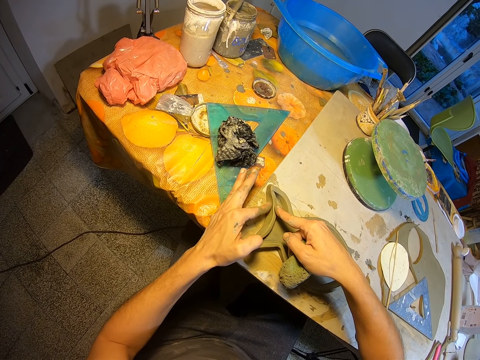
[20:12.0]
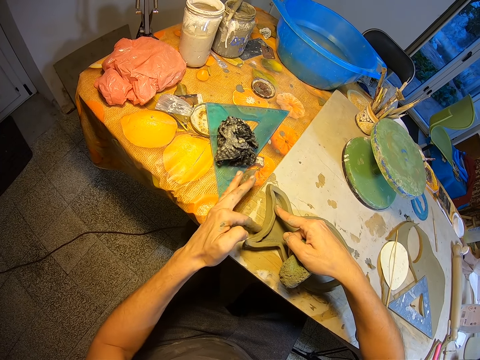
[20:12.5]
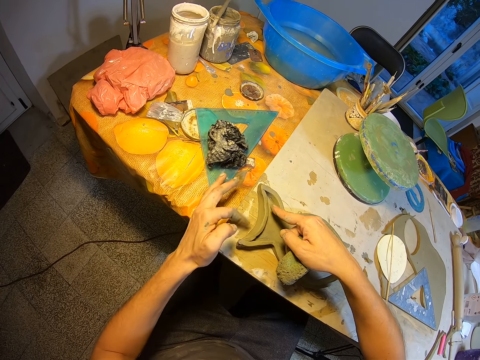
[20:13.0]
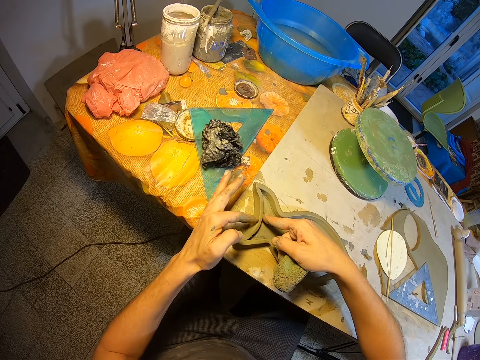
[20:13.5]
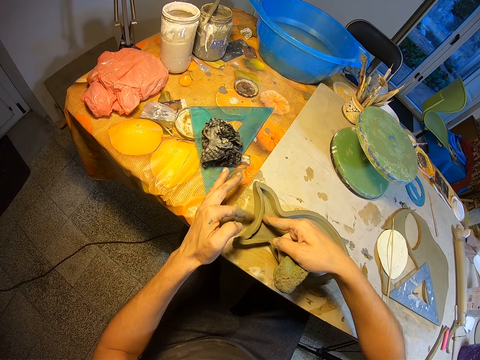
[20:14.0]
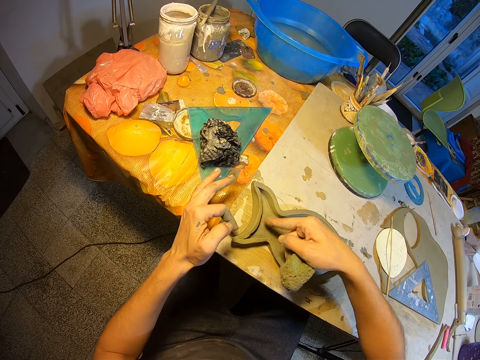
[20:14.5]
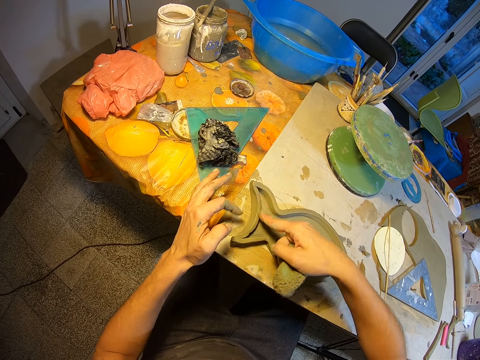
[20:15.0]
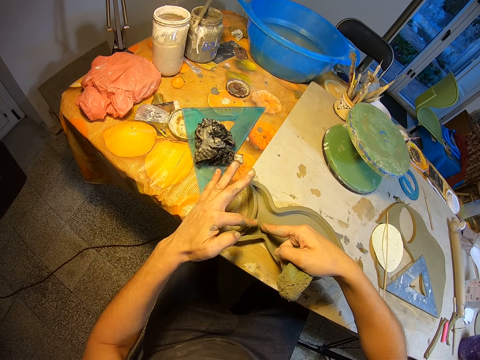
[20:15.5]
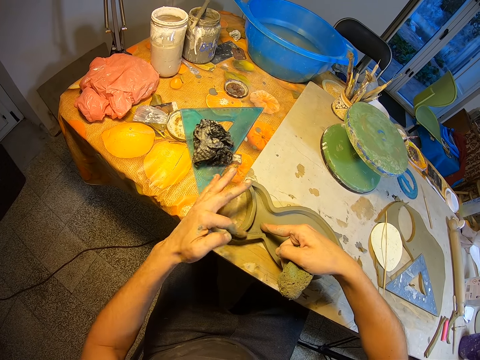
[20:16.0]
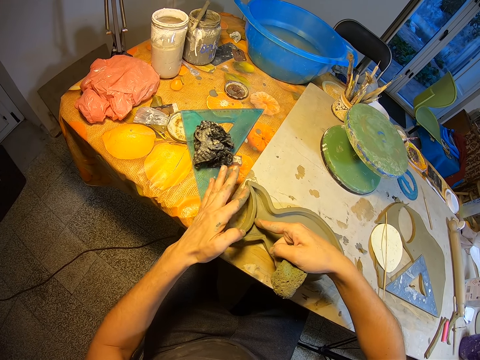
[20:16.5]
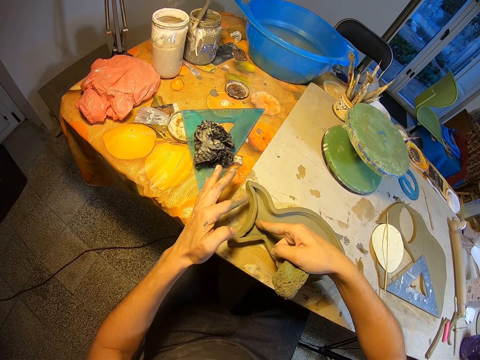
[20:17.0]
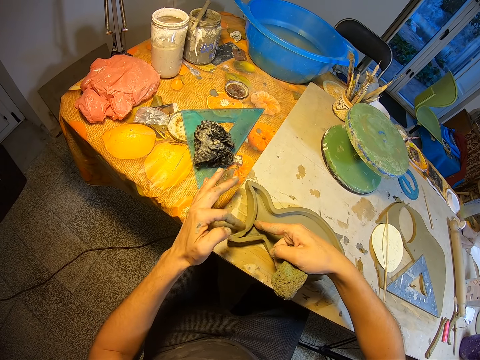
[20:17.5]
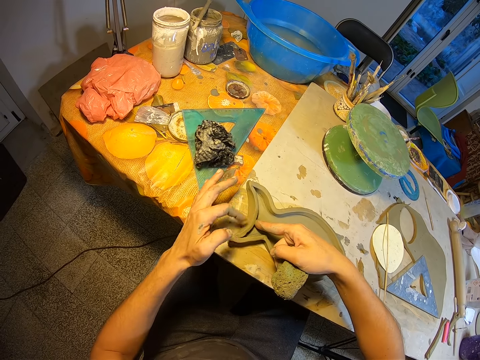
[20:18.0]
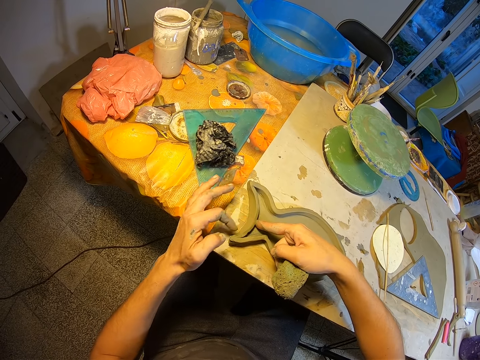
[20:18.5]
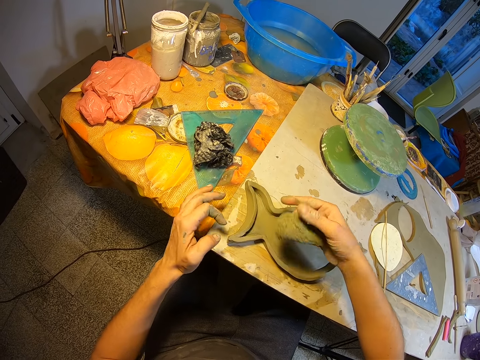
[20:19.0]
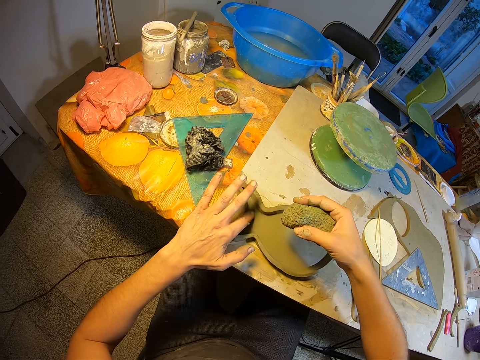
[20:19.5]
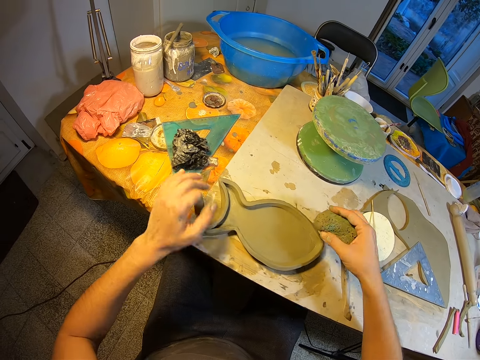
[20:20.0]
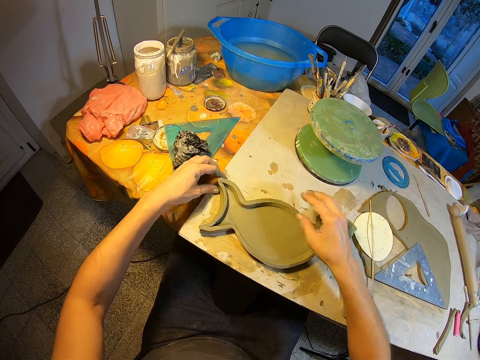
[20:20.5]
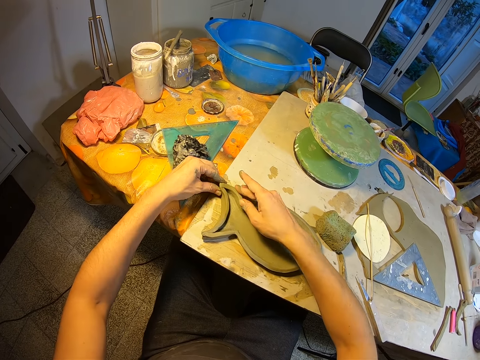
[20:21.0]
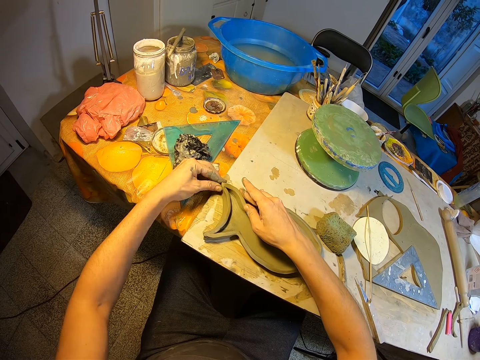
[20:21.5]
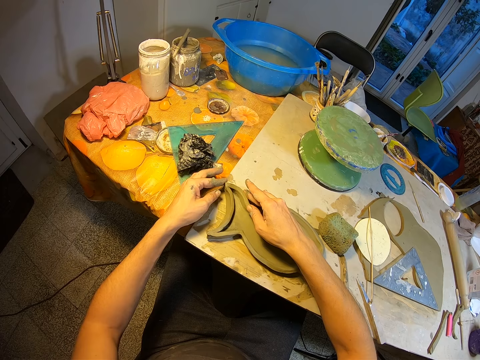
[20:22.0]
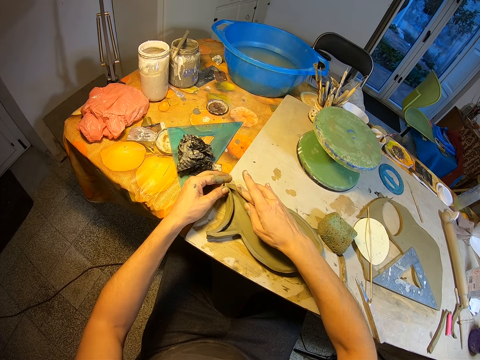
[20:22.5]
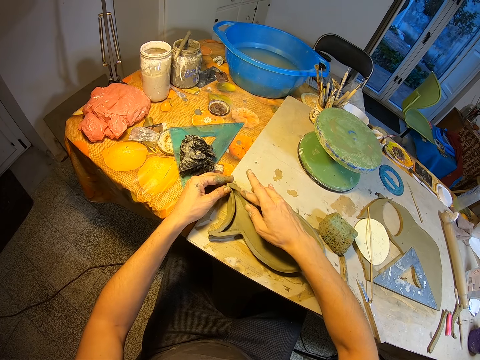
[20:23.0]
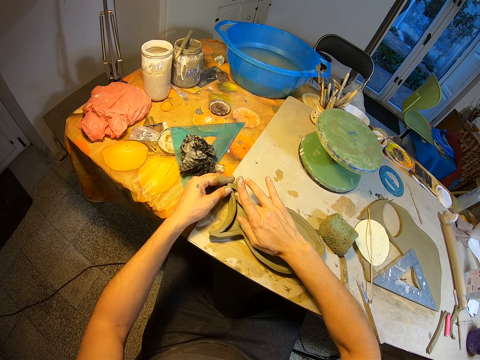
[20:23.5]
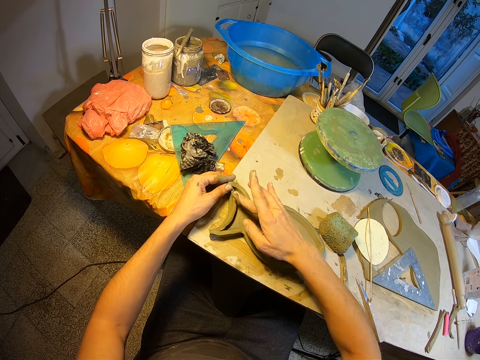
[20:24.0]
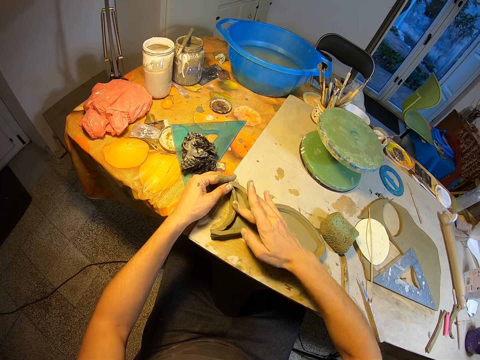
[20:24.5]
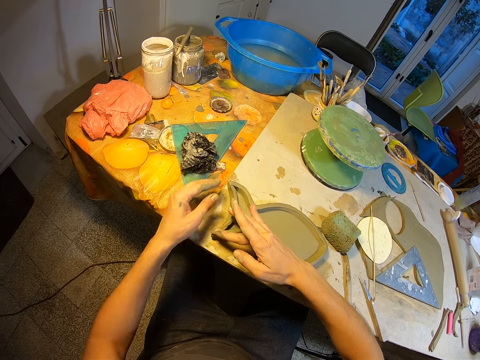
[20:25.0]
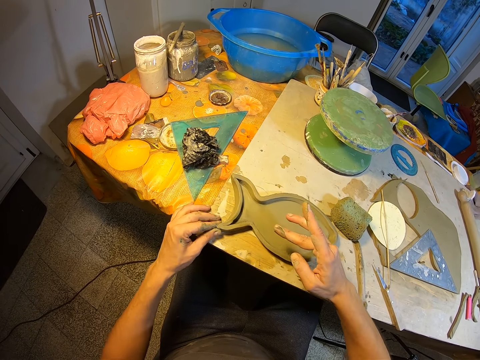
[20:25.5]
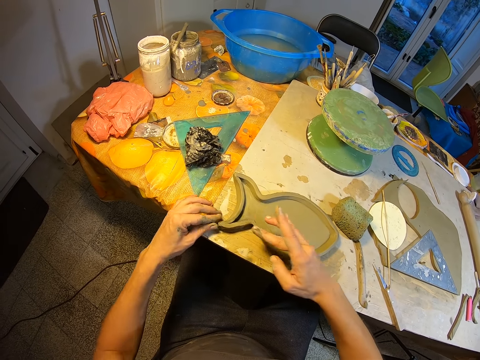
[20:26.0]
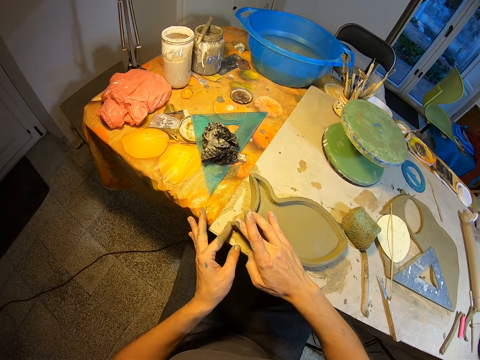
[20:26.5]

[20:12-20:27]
The camera wearer drops the foam on the table with her right hand. They mold the fish mold clay with his hands. They adjust the edges of the fish shaped molded clay with her hands.

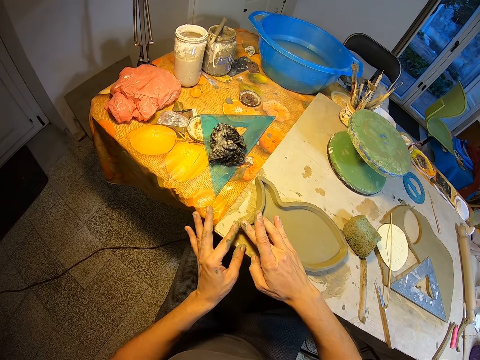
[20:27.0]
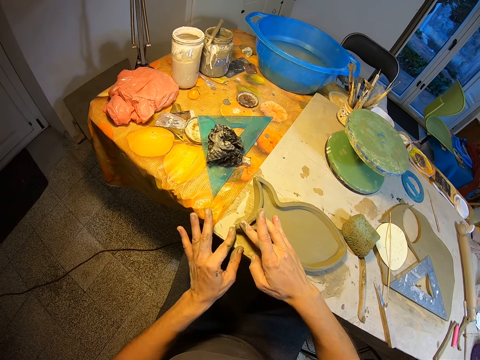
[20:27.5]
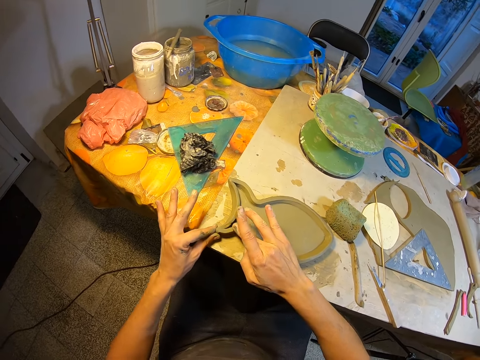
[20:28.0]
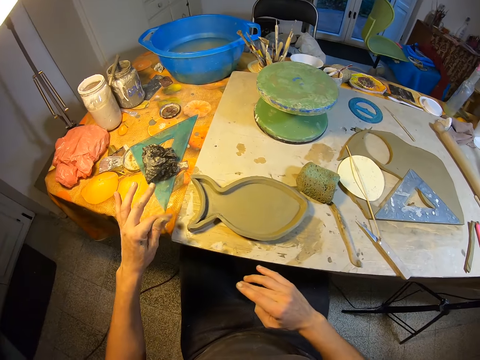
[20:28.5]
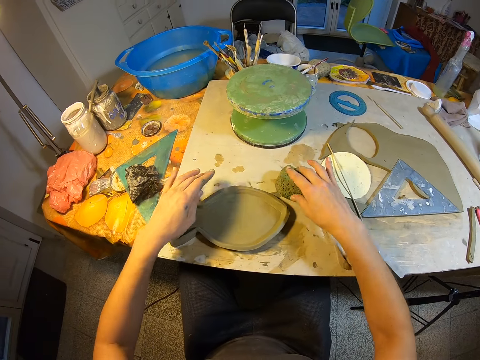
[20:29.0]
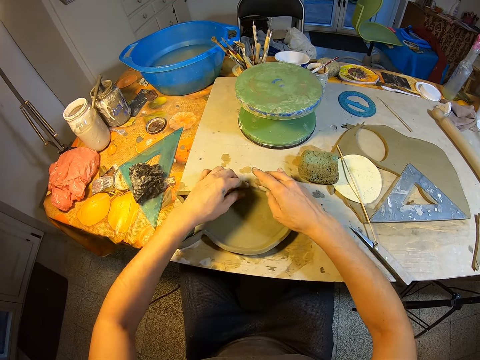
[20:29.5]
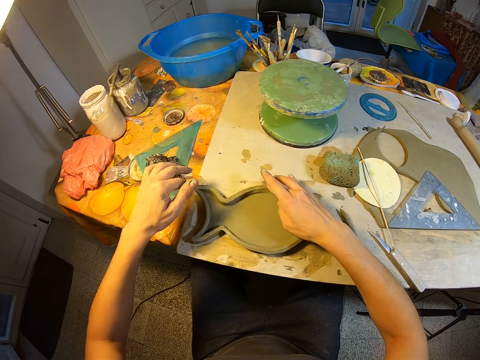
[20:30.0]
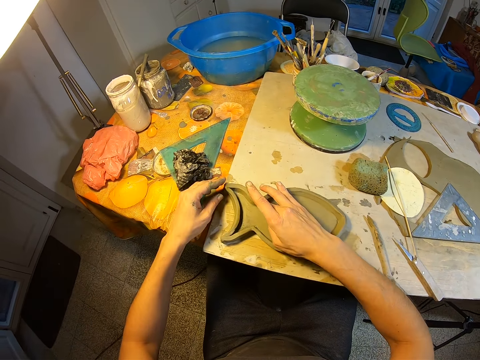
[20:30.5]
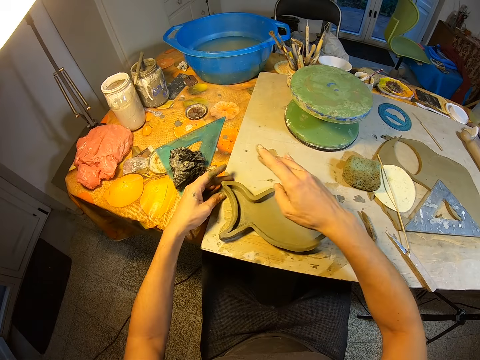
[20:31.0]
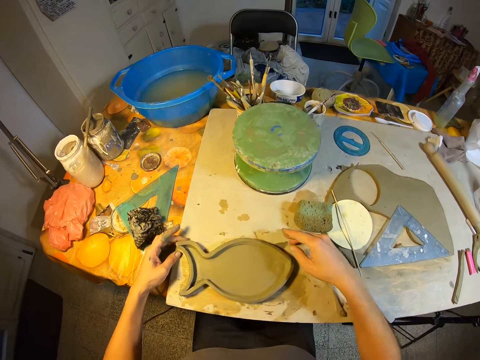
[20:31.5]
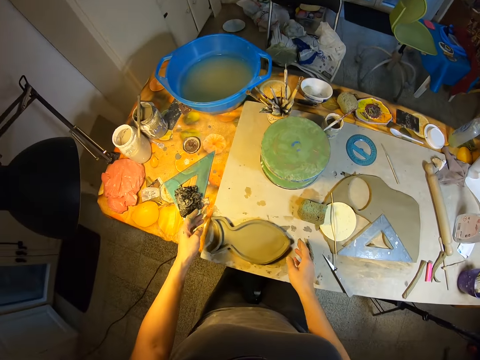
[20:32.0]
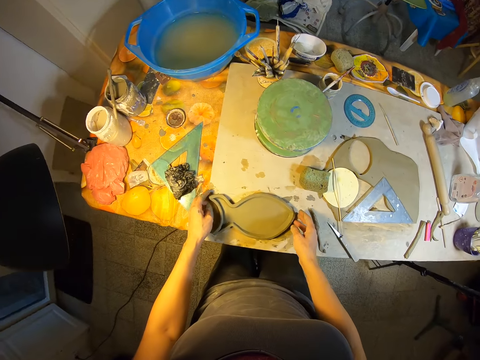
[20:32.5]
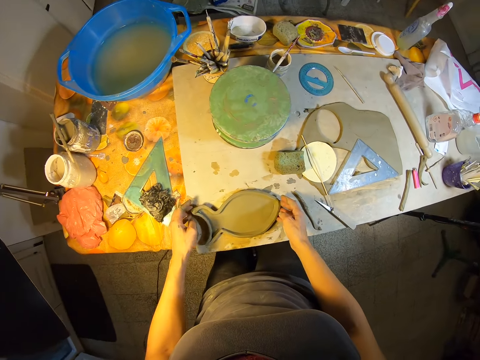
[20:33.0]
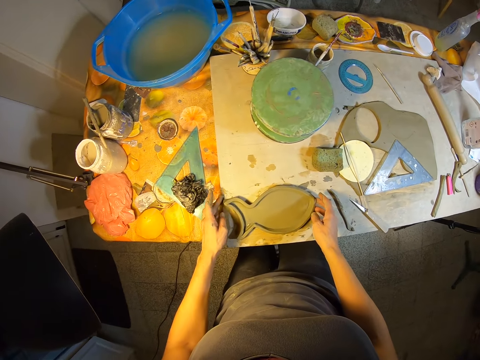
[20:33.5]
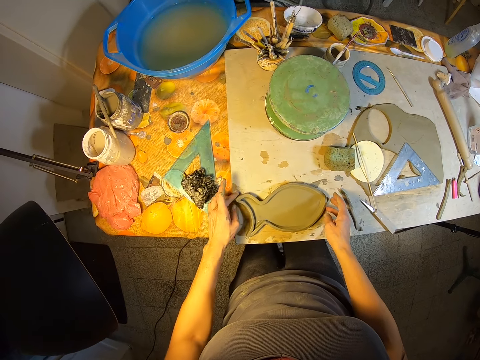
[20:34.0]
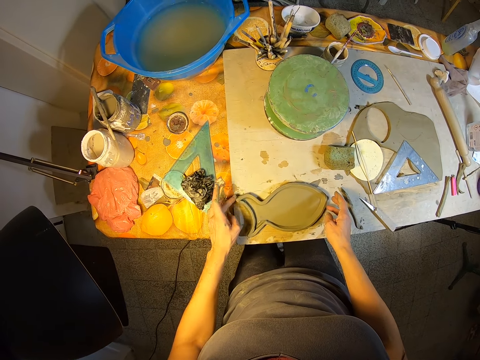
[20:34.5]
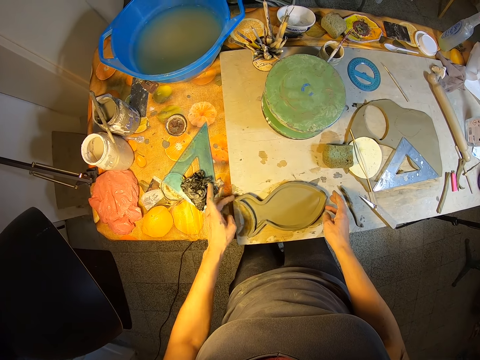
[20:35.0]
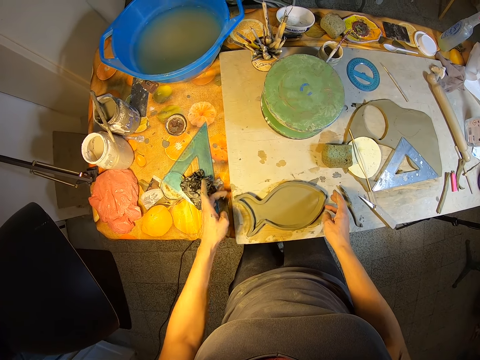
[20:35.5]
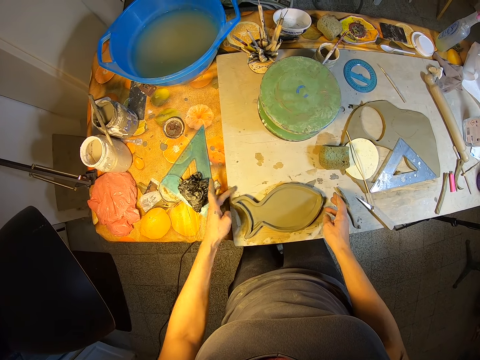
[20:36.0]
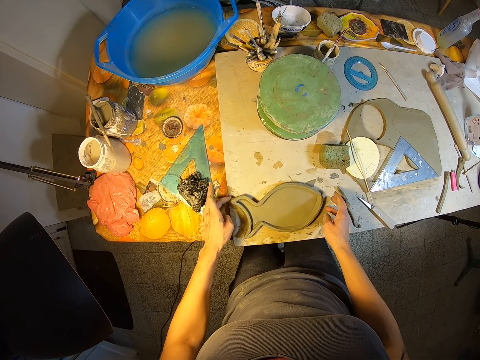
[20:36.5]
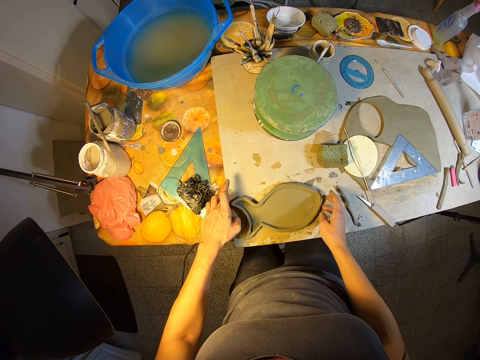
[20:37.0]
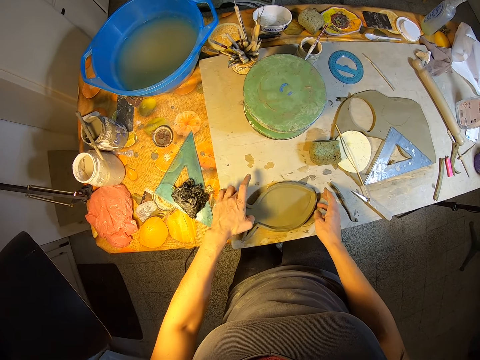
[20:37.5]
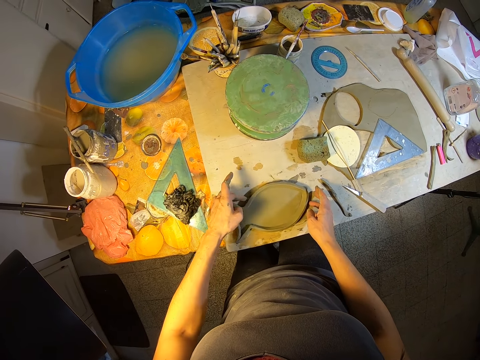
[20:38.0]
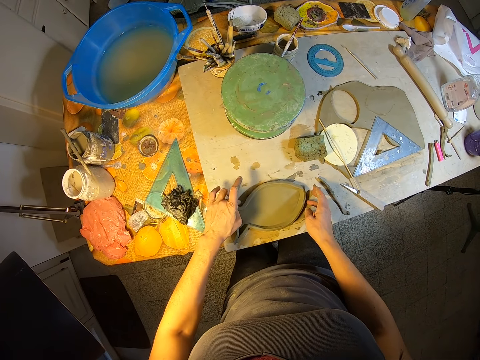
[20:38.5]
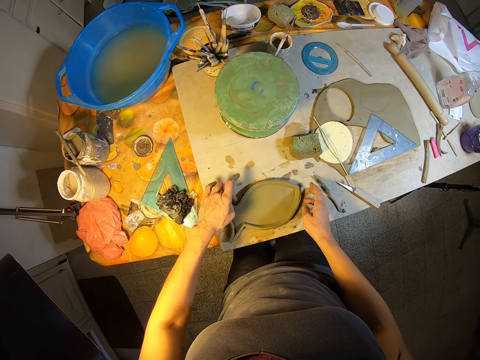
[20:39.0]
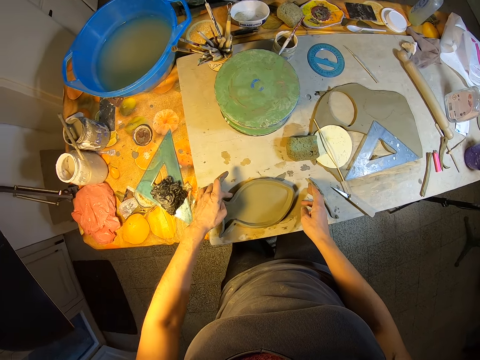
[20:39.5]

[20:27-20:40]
The camera wearer moves the sponge on the table with his right hand. They mold the fish mold clay with his hands. They stand. They smoothen the edges of the fish shaped molded clay with her hands.
